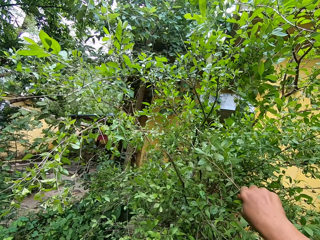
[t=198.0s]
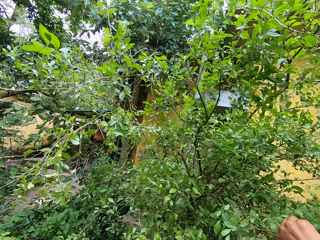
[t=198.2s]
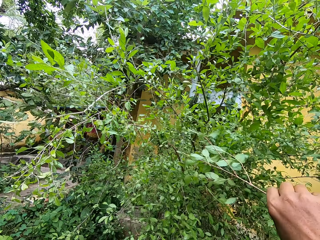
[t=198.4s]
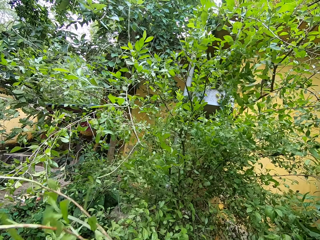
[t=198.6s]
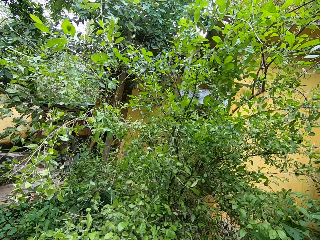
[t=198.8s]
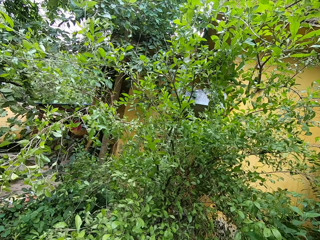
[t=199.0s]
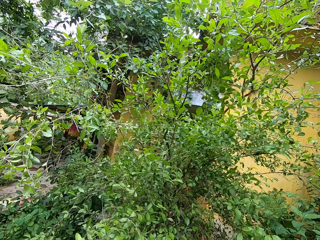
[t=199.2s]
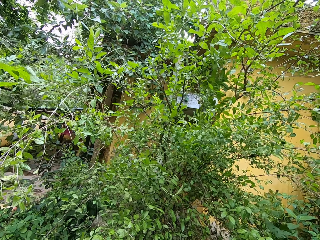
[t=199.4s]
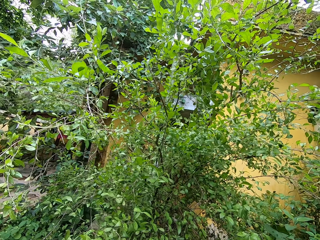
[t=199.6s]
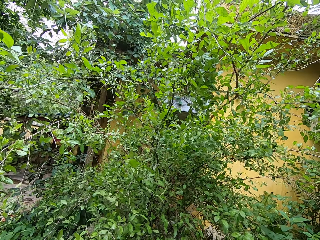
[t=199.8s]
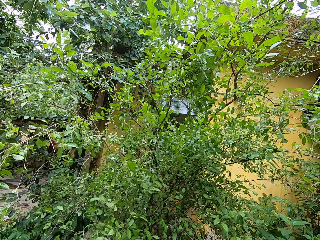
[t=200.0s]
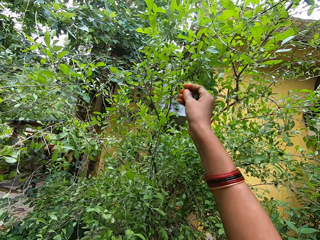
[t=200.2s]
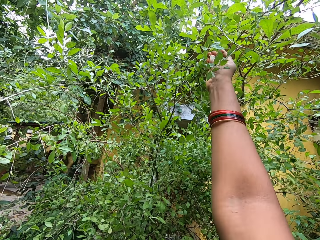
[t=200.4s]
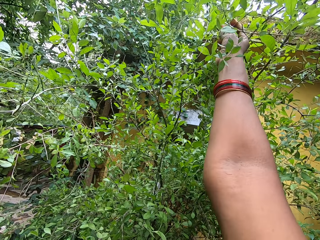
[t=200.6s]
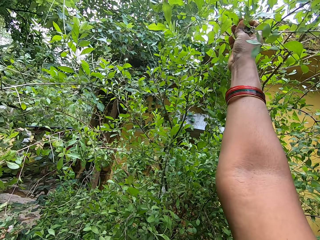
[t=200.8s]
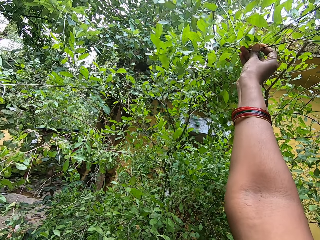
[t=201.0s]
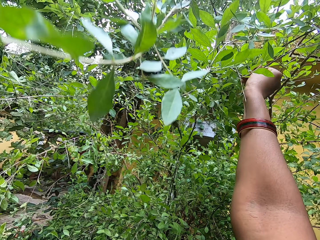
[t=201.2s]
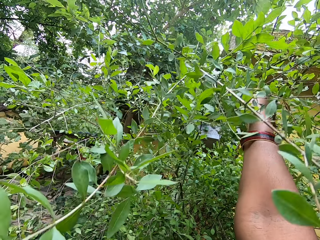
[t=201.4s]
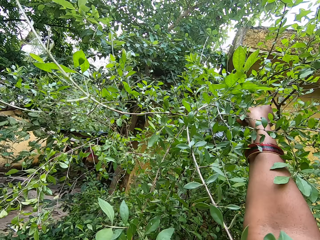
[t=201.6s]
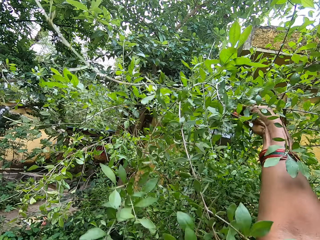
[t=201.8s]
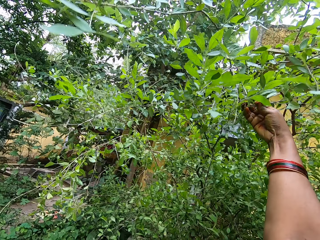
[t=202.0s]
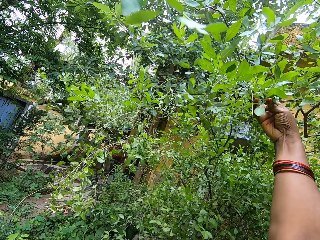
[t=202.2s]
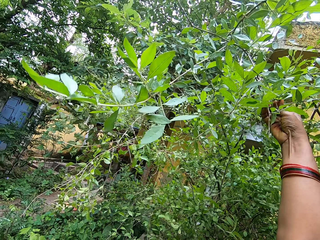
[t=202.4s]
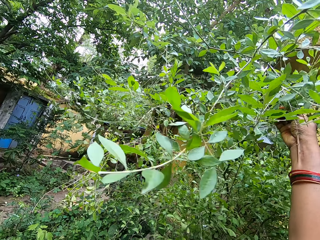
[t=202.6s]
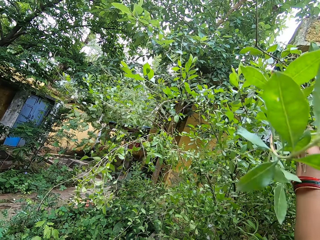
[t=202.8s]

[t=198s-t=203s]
The camera wearer cuts a twig with the right hand.

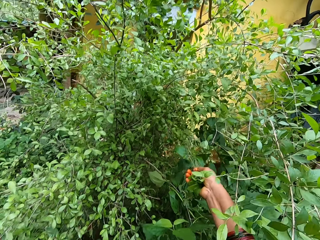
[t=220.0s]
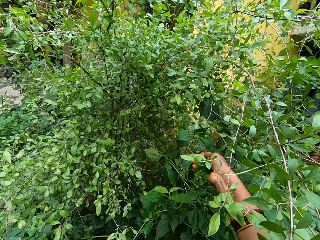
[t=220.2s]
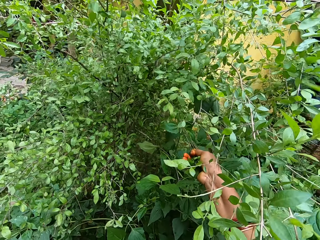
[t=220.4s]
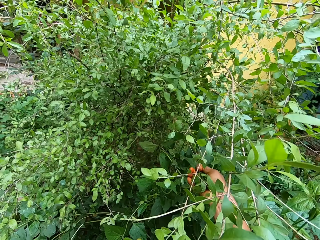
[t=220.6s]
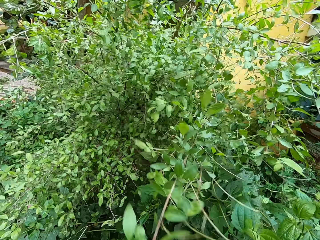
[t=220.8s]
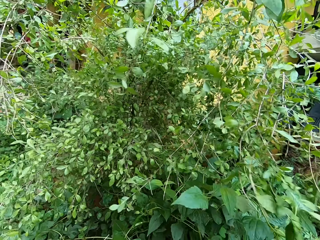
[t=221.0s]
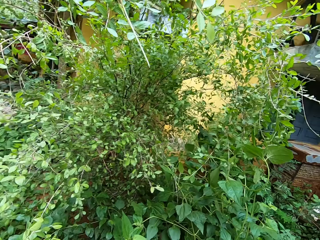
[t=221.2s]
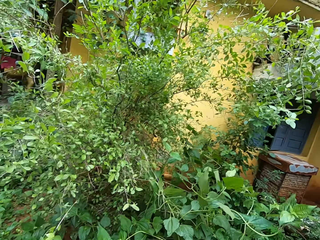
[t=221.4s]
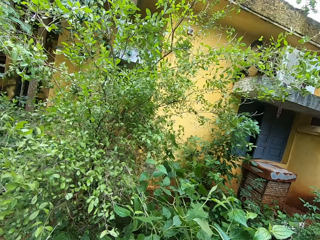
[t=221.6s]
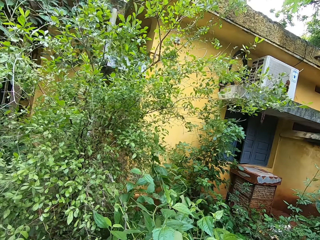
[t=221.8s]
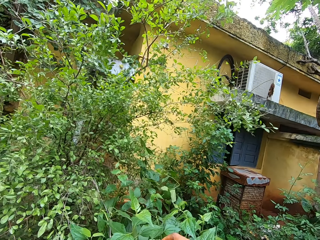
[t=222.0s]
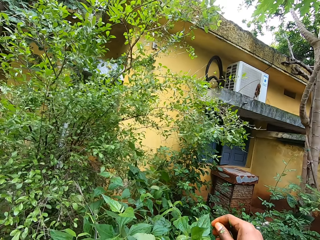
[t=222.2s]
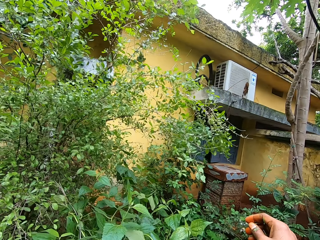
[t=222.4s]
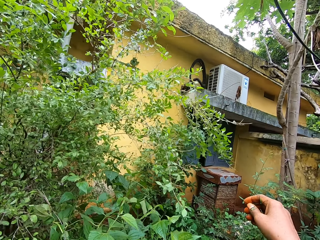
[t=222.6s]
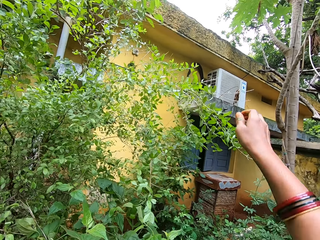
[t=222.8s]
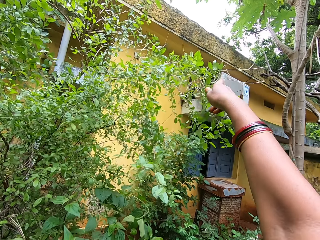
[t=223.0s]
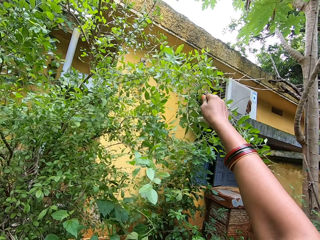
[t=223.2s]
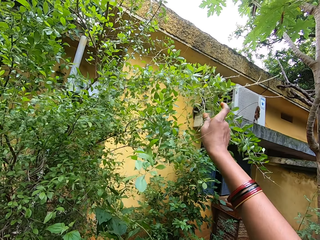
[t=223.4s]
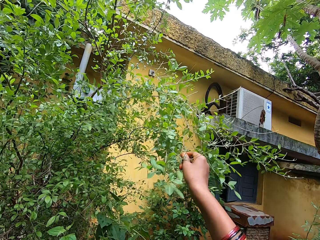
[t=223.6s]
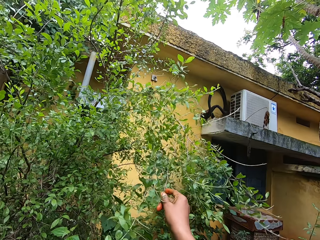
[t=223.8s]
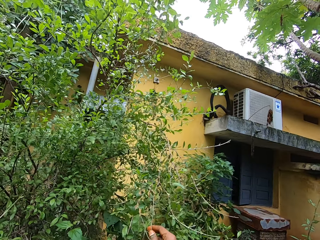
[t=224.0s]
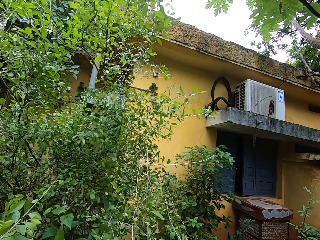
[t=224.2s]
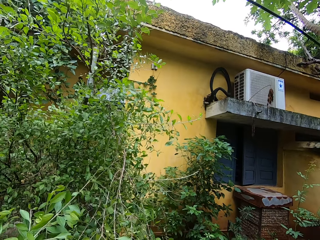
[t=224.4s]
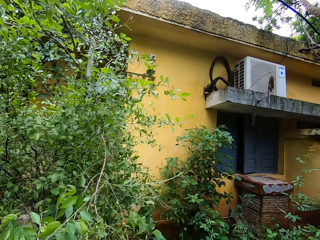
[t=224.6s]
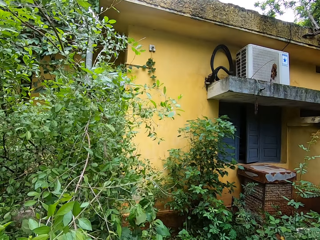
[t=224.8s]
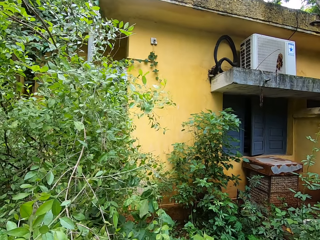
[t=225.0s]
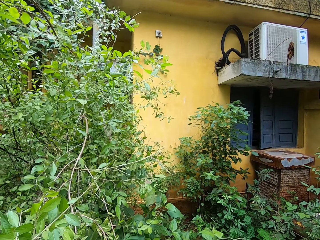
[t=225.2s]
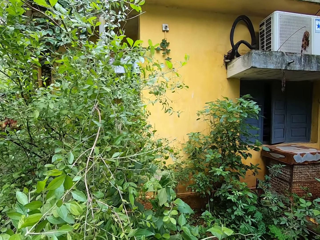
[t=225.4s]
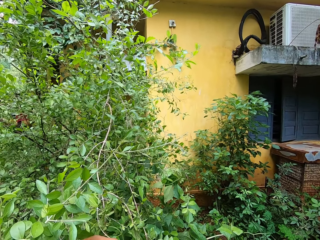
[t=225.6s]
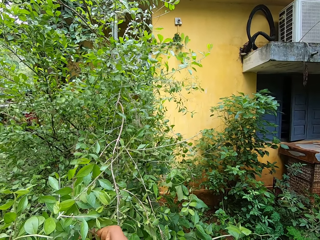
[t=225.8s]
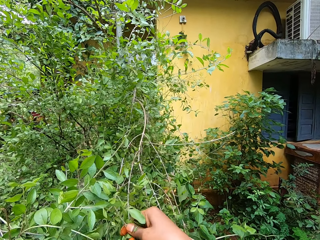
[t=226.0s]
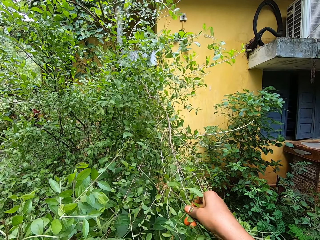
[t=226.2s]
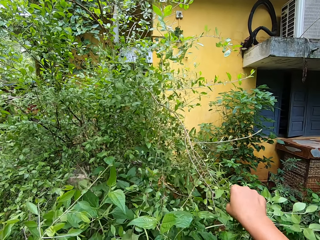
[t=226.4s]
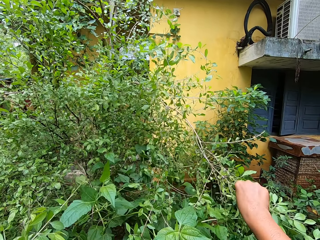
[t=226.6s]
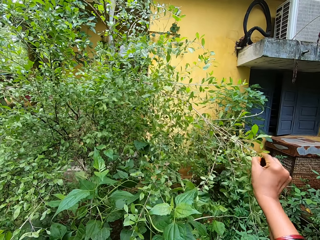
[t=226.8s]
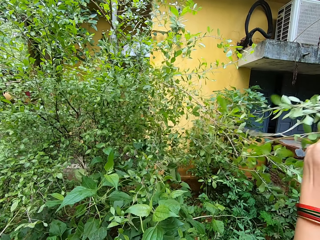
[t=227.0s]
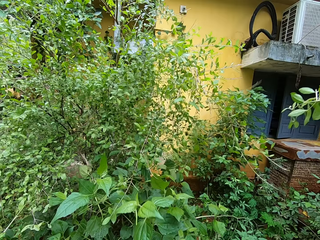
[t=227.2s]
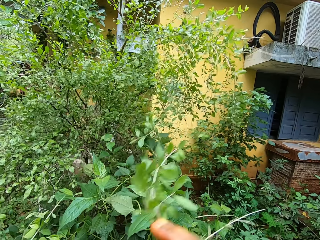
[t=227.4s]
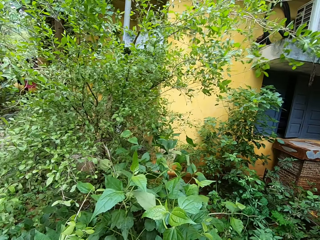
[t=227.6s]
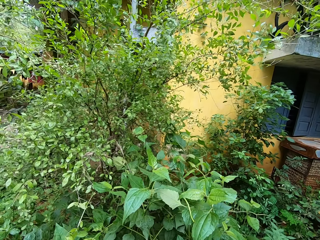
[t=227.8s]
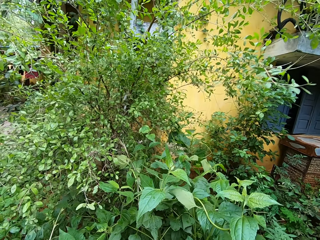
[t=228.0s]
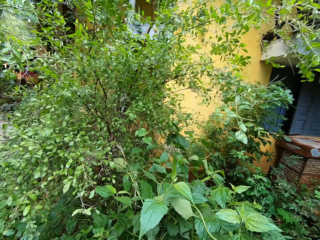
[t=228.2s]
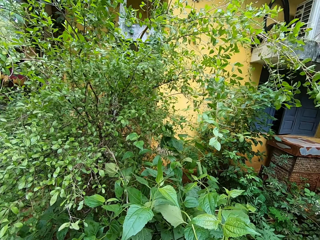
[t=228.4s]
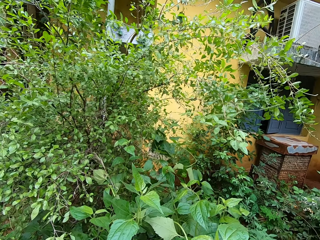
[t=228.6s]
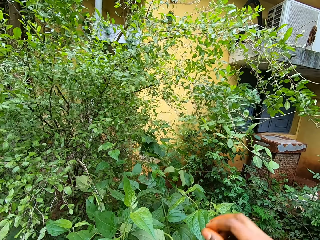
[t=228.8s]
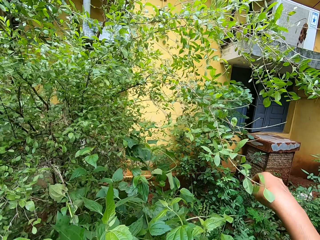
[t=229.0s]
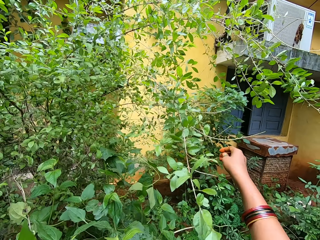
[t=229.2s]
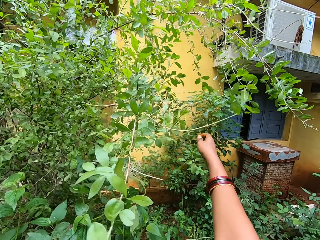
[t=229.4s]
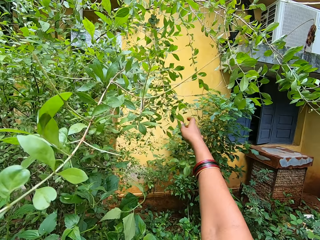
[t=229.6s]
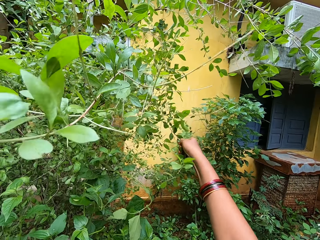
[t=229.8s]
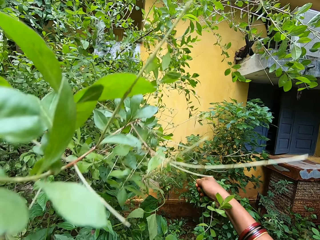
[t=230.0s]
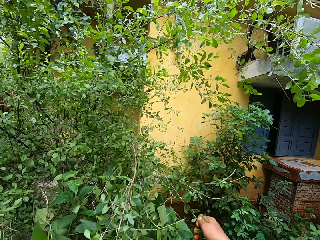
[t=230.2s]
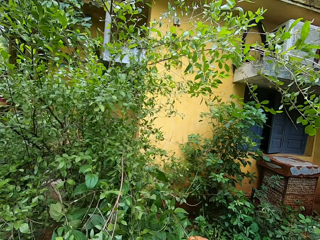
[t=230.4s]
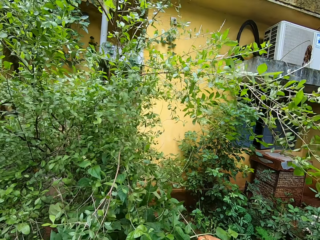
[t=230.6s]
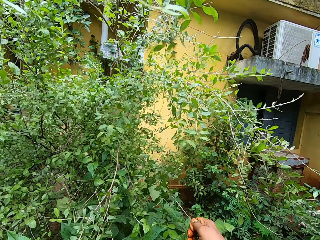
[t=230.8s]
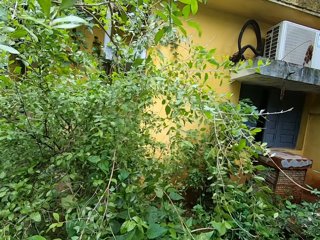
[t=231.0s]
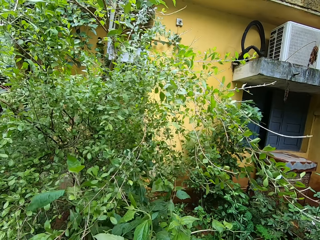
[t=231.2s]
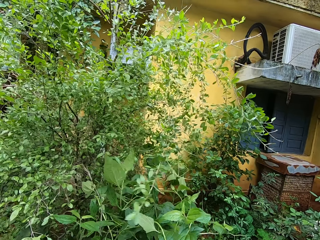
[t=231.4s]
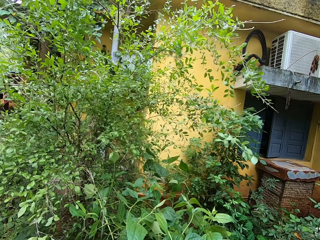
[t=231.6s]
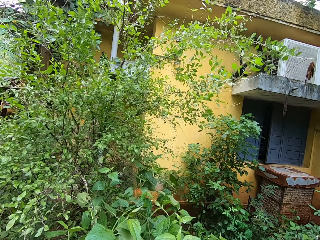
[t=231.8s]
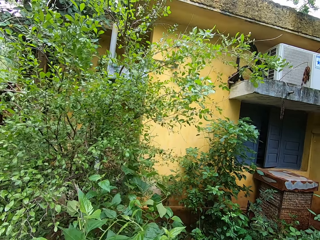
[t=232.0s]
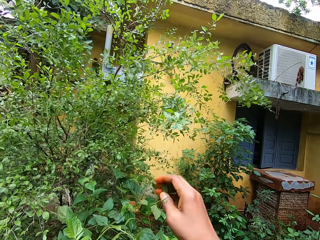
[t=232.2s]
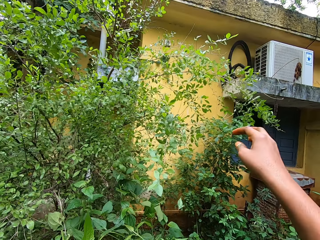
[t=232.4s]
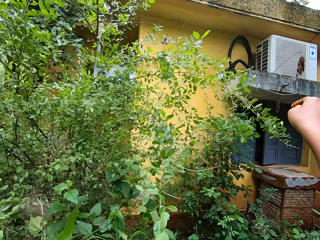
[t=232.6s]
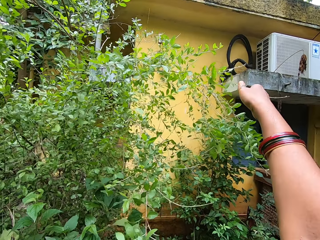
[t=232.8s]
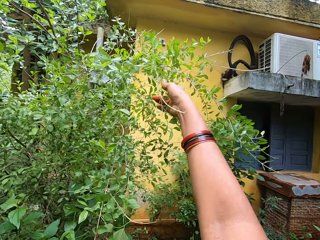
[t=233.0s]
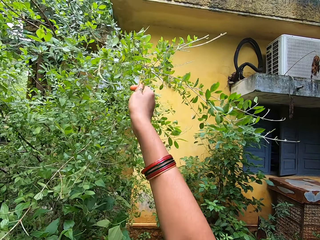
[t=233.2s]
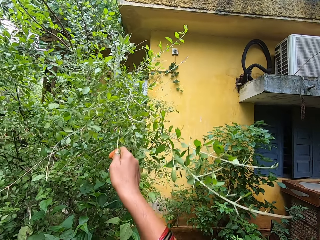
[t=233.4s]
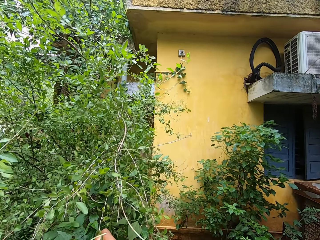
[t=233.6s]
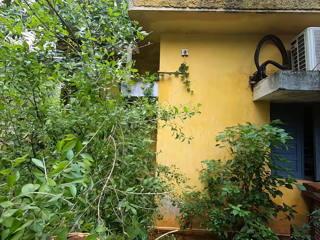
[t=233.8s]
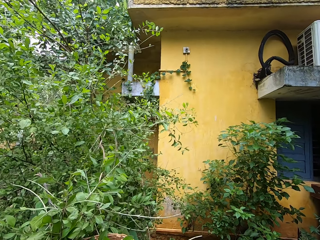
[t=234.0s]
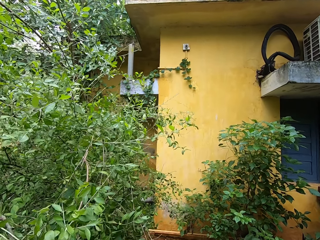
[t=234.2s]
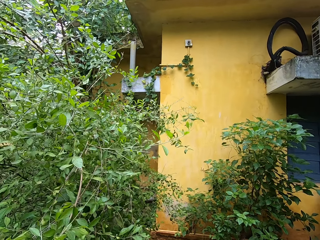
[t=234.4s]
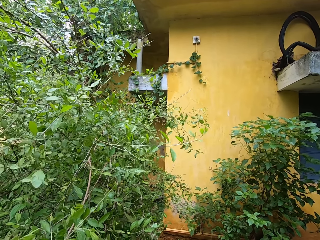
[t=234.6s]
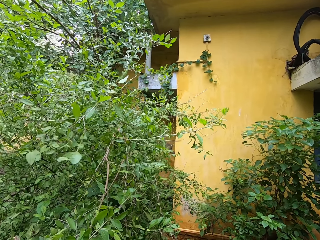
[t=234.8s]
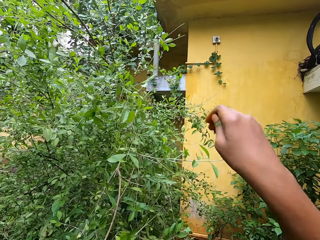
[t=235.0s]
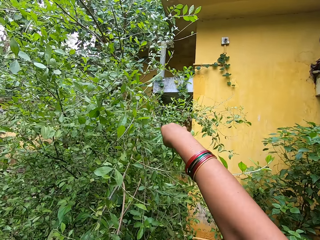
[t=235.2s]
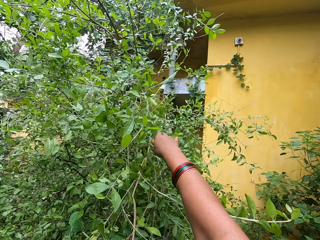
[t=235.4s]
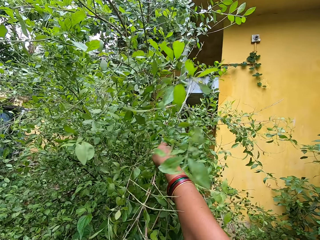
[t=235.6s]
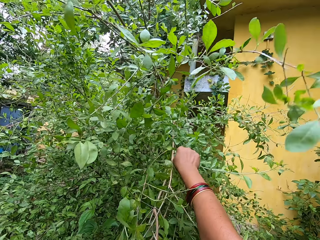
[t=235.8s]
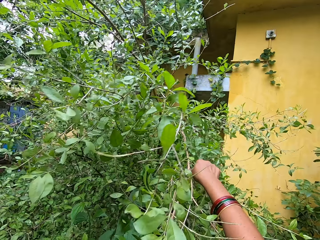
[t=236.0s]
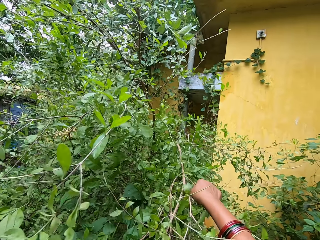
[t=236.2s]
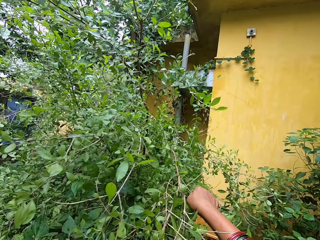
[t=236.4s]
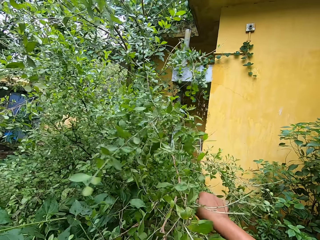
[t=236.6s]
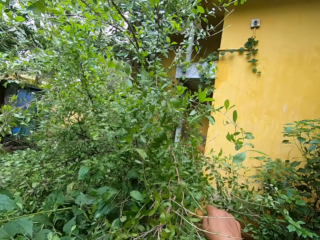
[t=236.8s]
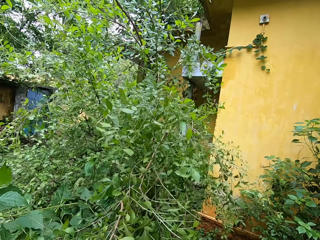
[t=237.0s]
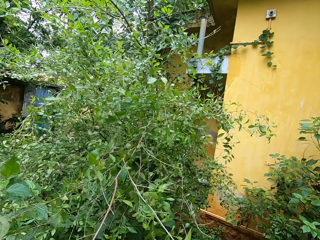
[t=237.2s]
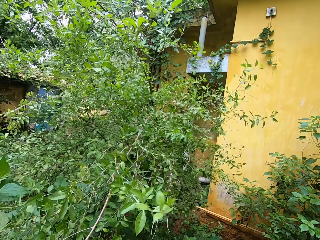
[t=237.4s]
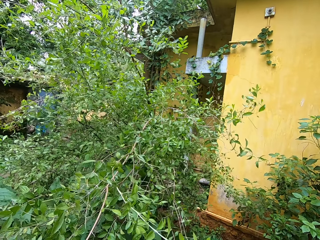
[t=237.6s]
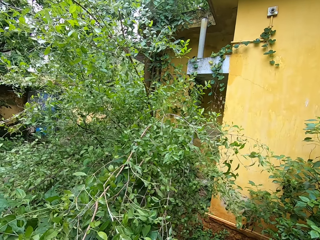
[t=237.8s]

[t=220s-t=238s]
The camera wearer looks in front. They pick leaves with the right hand. They cut a twig with the right hand. They pick leaves with the right hand.
